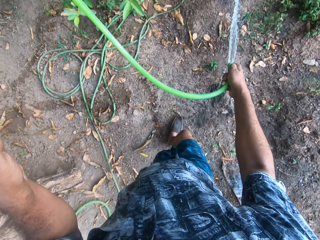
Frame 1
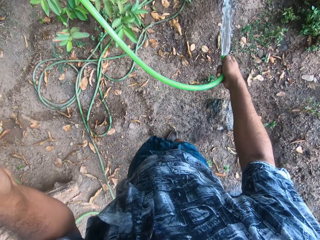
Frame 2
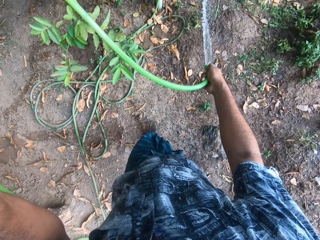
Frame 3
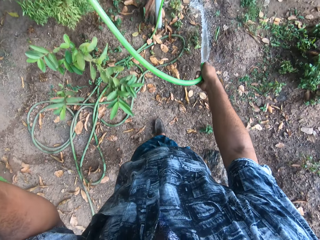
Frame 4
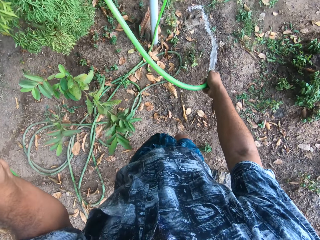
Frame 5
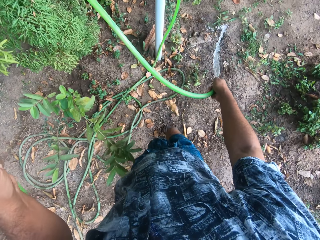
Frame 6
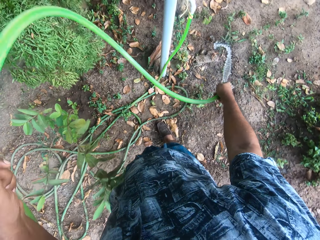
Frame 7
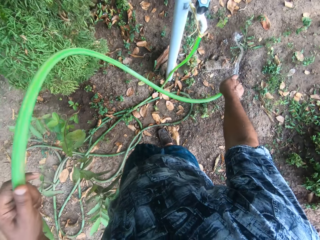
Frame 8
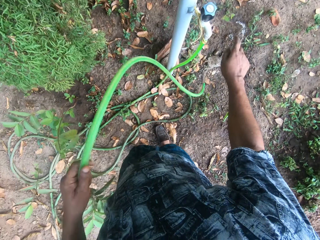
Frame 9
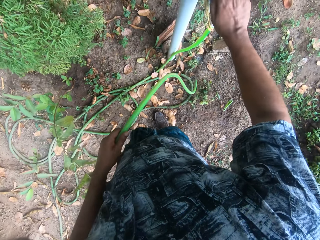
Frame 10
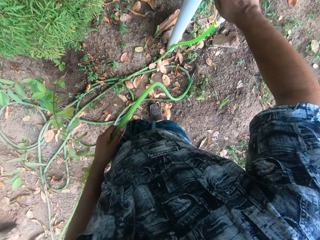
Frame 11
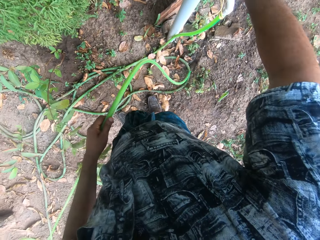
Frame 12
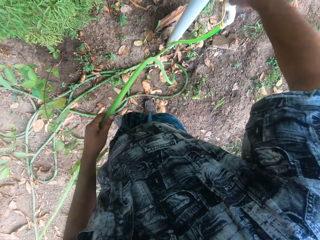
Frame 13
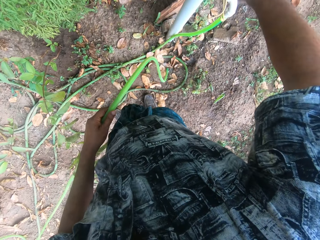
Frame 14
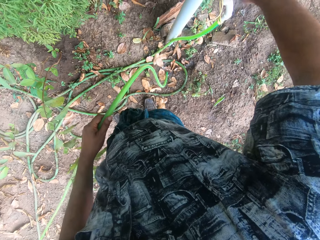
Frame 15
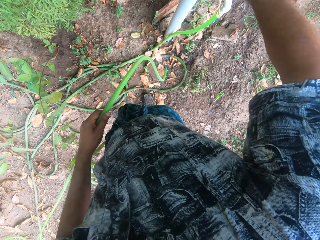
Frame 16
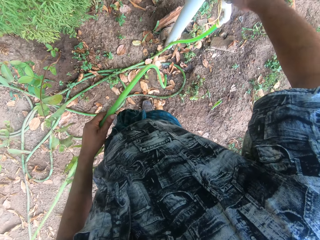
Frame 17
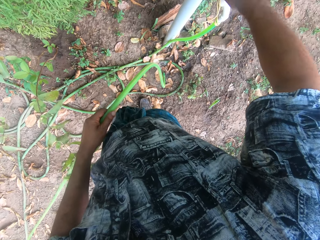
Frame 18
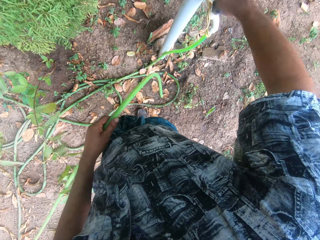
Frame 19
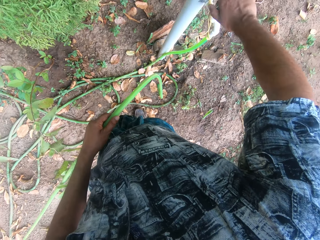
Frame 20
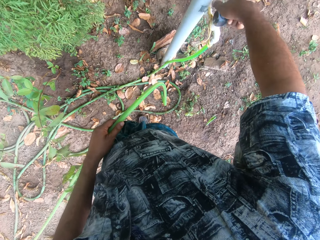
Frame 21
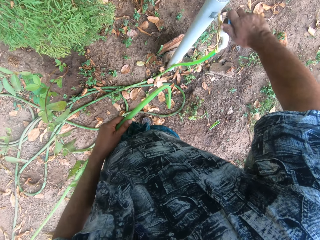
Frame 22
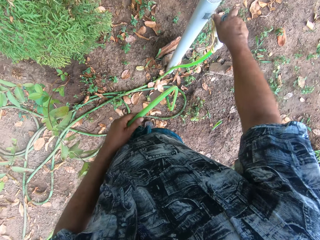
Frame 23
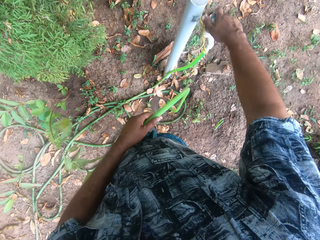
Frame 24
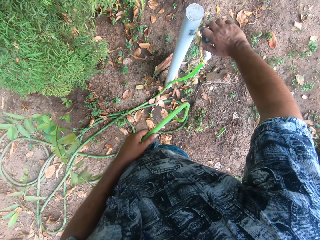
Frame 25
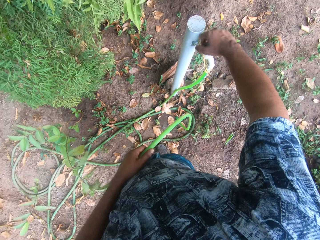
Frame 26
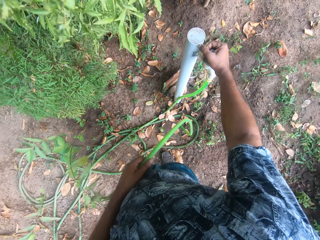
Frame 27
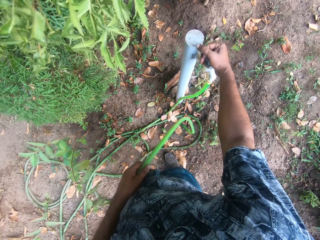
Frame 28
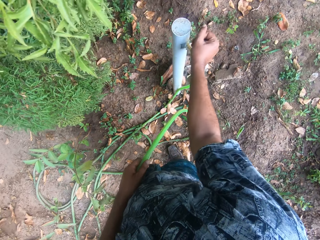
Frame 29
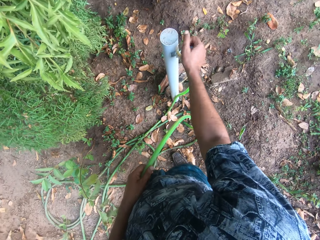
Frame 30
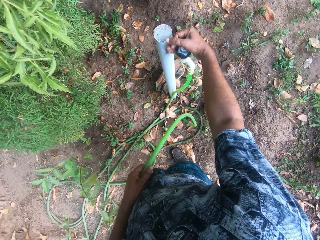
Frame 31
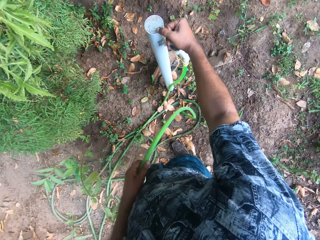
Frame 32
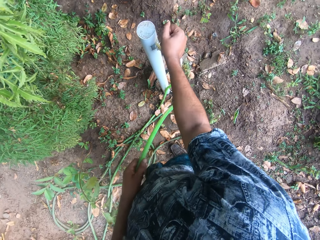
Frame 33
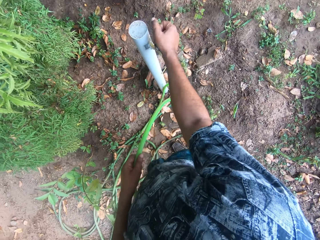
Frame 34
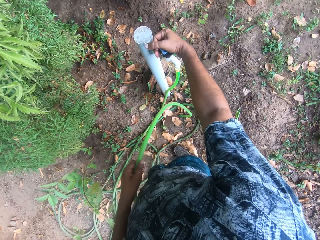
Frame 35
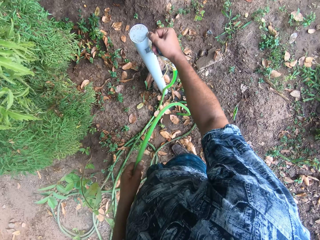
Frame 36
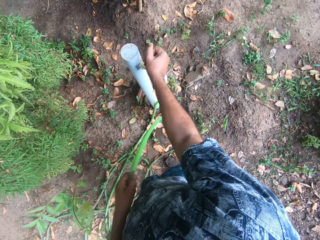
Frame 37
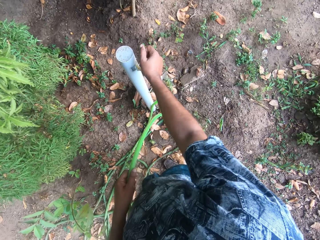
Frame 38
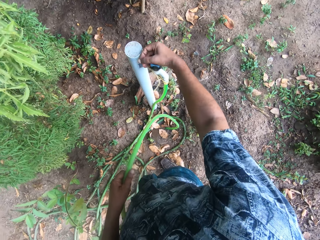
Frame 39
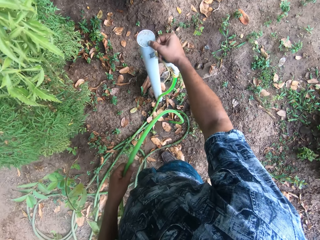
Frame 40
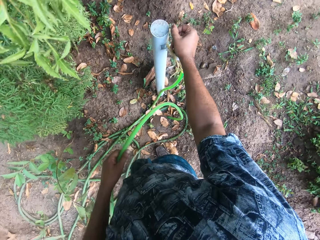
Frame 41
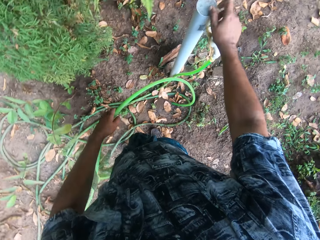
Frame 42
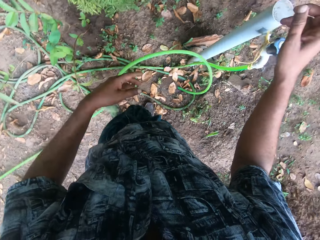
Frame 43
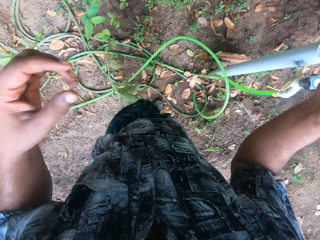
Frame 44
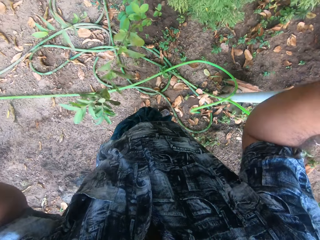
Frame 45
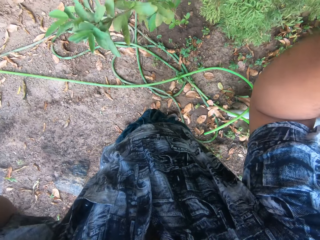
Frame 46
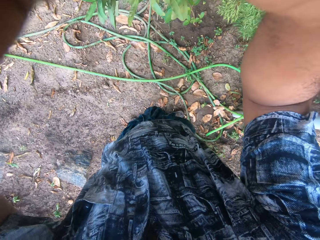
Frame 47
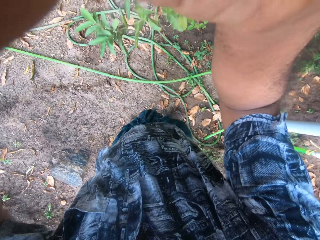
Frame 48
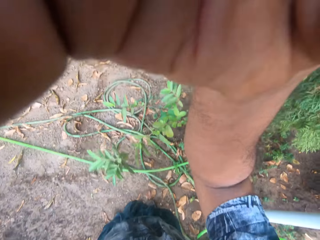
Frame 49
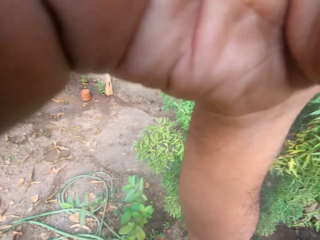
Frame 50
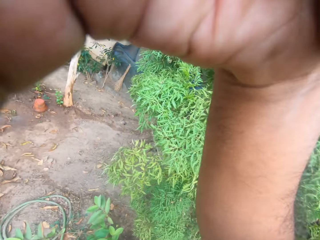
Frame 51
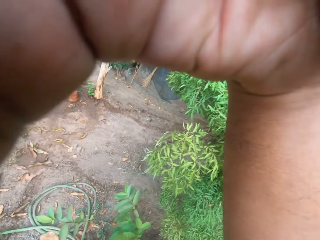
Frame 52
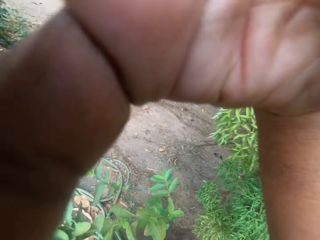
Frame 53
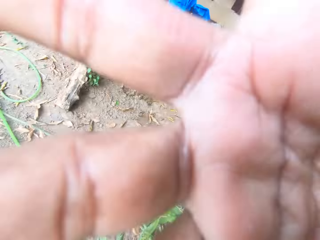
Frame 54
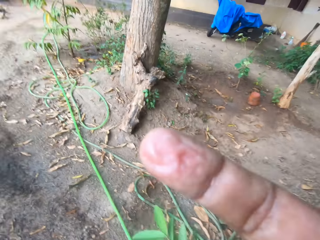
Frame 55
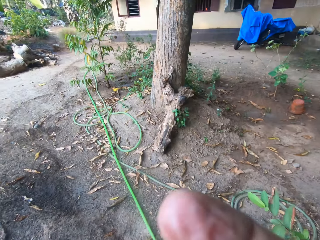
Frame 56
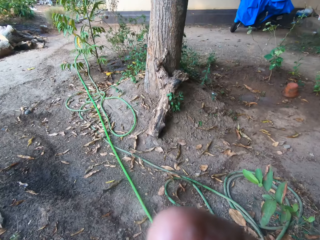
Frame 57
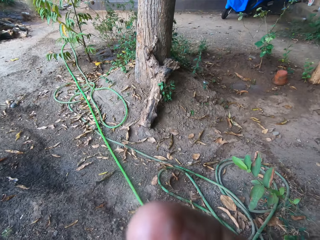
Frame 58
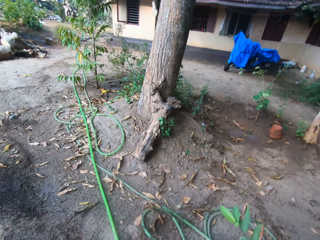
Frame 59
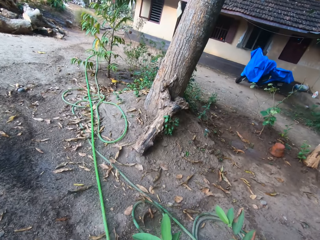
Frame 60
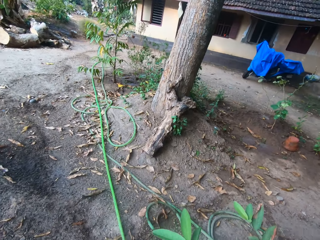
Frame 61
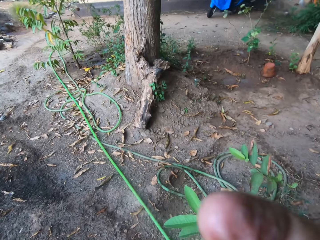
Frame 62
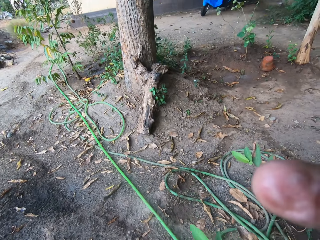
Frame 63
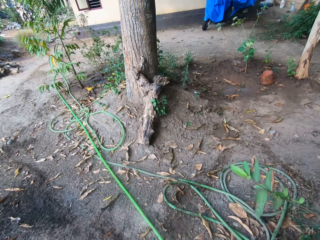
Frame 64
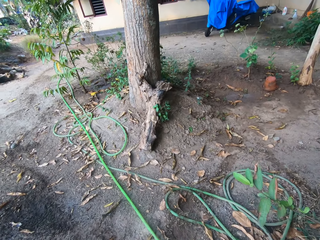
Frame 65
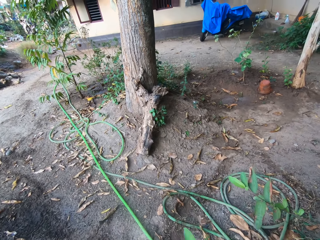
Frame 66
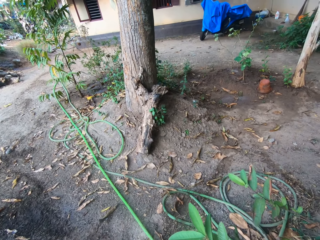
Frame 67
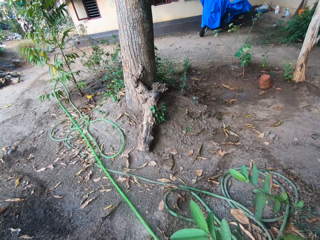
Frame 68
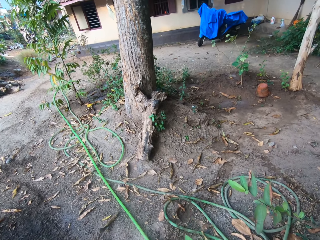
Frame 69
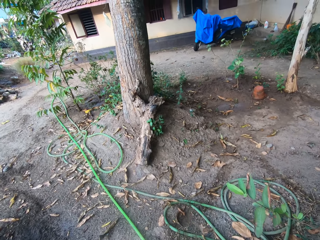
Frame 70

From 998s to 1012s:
The camera wearer drops the water hose in his right hand. He closes a tap with his right hand. He drops the water hose in his left hand. He raises his hands towards the camera. He adjusts the camera with his right hand.
